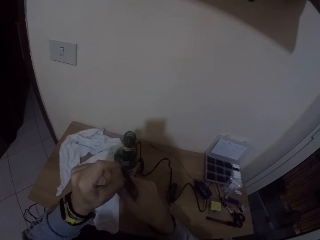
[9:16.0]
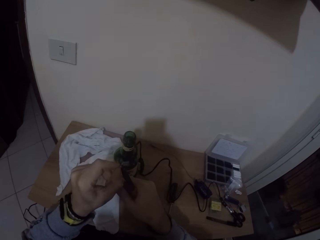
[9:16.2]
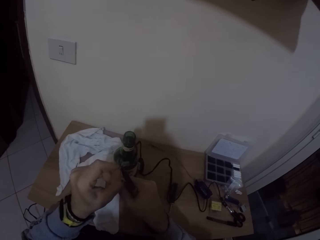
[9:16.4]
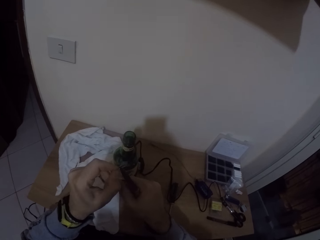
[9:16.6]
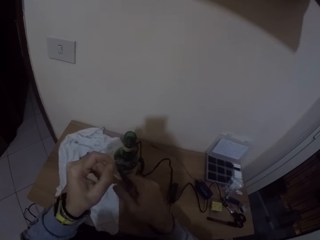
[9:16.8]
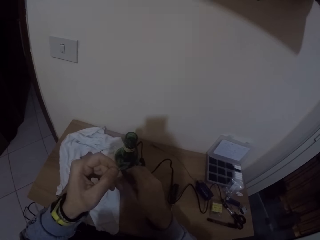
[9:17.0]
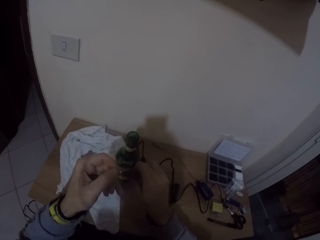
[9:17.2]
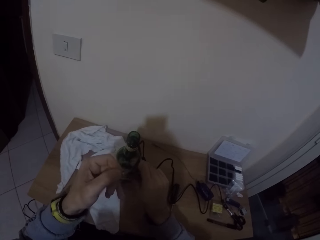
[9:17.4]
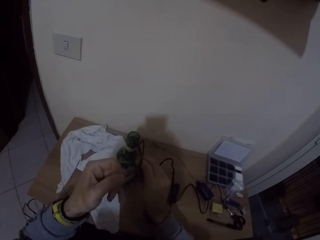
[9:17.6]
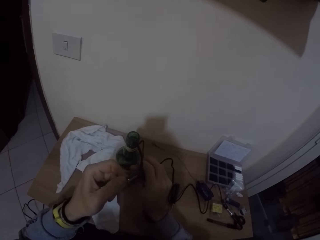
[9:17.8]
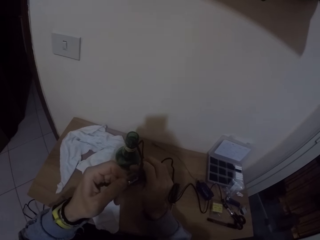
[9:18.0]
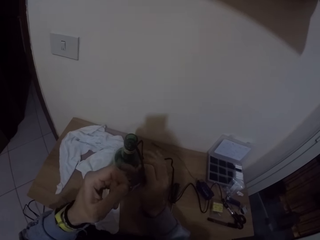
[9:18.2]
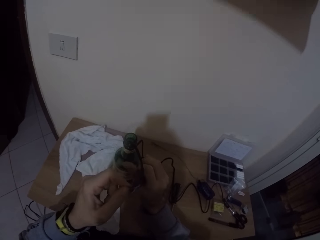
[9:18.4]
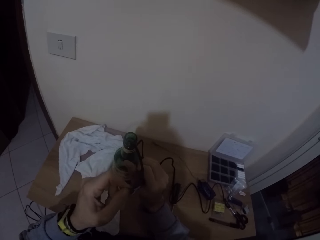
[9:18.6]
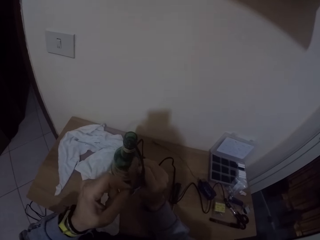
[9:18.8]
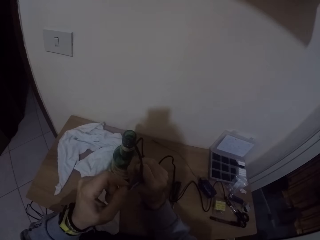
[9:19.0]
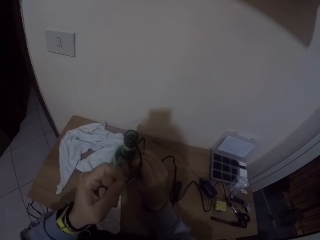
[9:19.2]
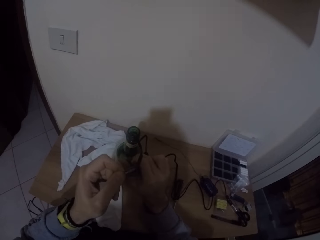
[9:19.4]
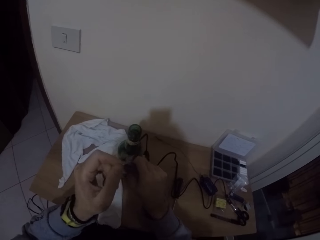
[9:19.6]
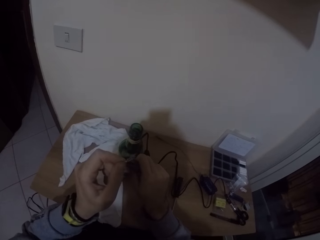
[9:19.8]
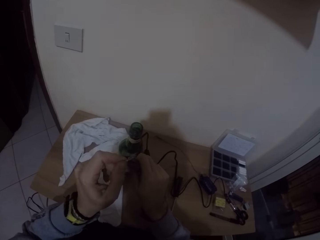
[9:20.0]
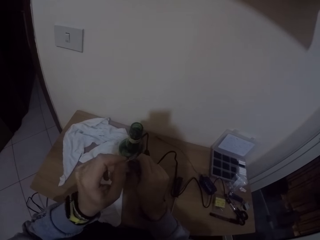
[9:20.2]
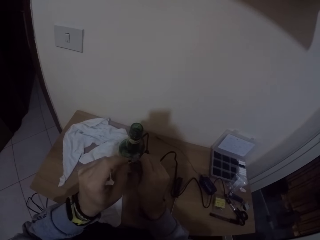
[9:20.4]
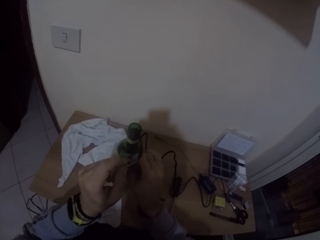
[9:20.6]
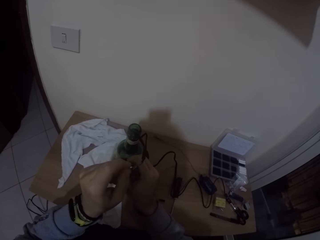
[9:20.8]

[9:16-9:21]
The camera wearer fixes the wires with the pliers.

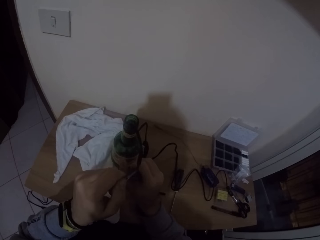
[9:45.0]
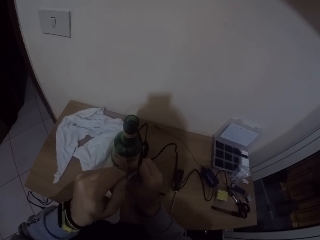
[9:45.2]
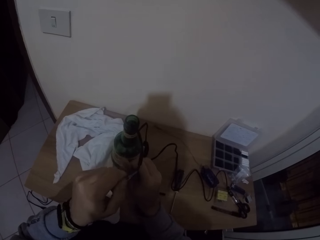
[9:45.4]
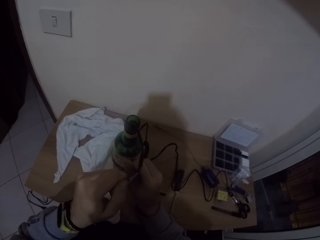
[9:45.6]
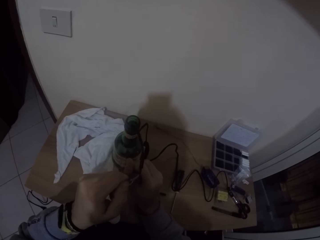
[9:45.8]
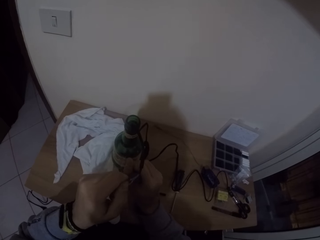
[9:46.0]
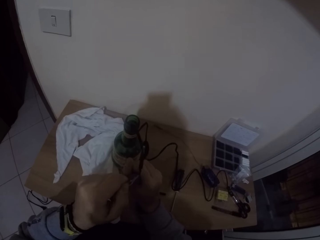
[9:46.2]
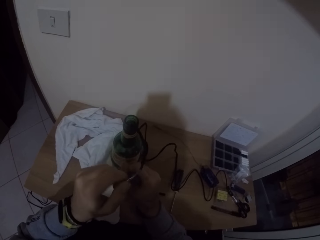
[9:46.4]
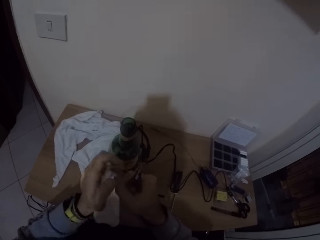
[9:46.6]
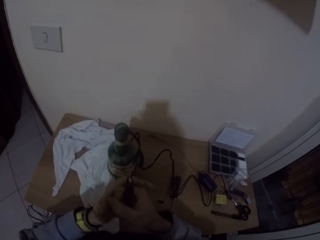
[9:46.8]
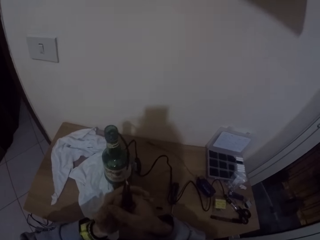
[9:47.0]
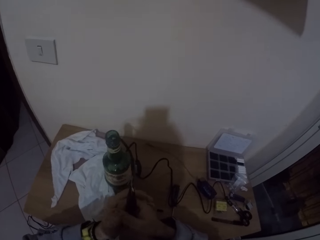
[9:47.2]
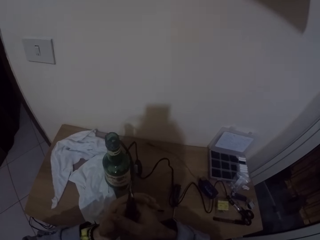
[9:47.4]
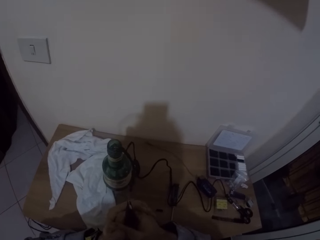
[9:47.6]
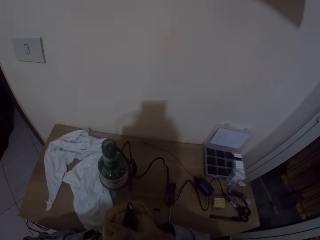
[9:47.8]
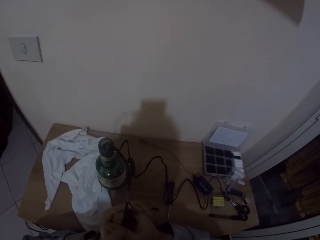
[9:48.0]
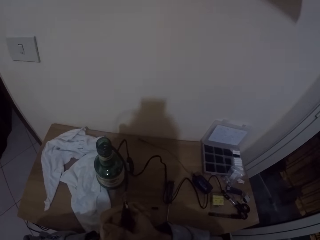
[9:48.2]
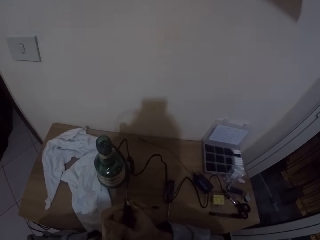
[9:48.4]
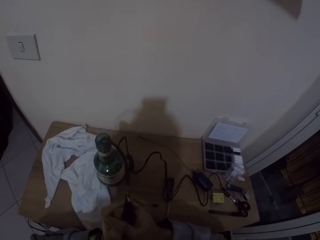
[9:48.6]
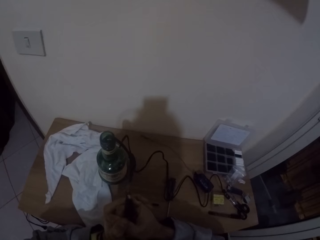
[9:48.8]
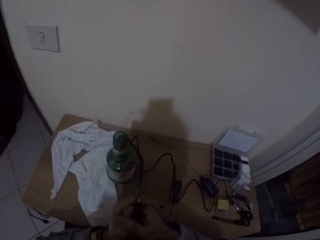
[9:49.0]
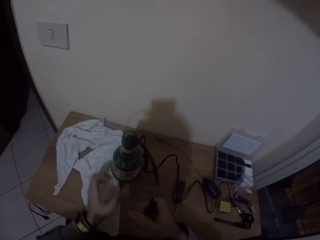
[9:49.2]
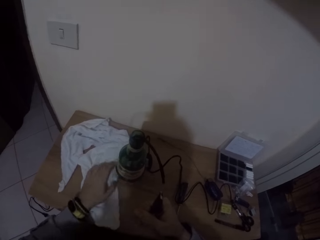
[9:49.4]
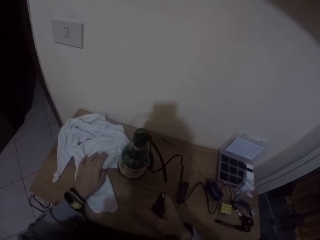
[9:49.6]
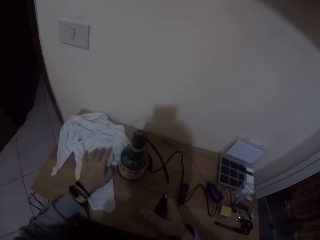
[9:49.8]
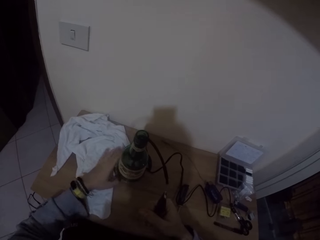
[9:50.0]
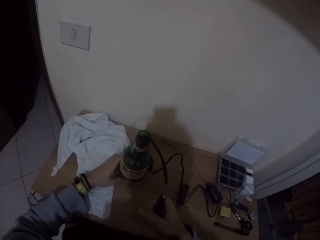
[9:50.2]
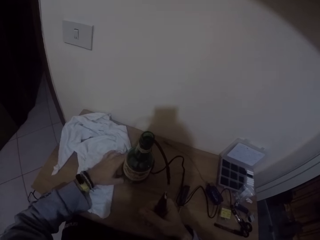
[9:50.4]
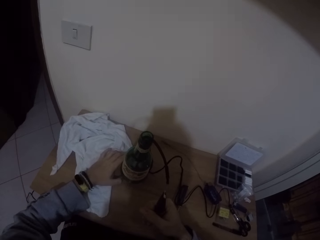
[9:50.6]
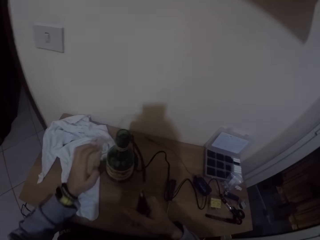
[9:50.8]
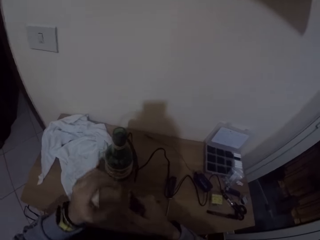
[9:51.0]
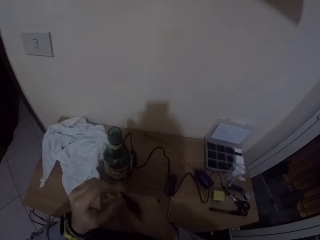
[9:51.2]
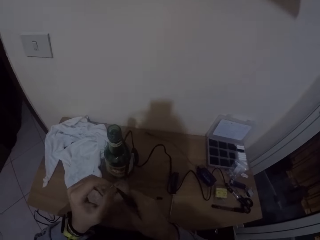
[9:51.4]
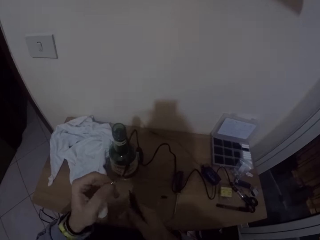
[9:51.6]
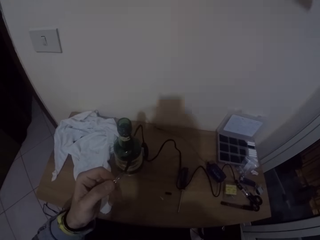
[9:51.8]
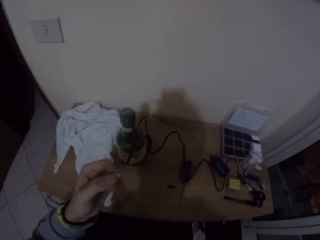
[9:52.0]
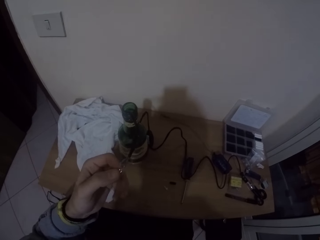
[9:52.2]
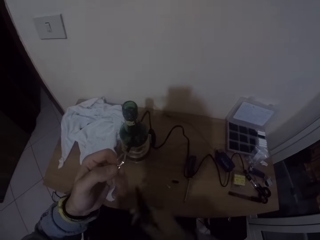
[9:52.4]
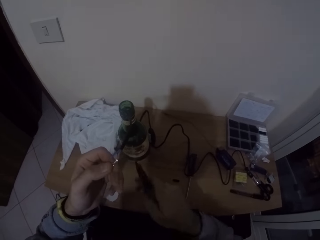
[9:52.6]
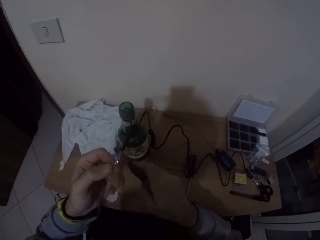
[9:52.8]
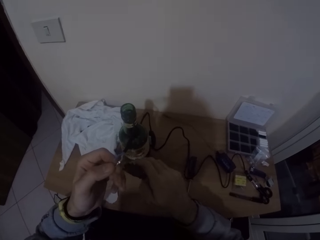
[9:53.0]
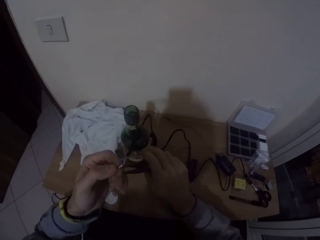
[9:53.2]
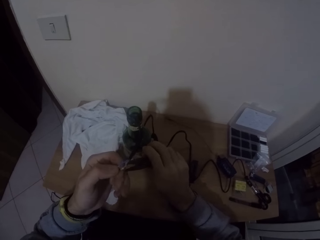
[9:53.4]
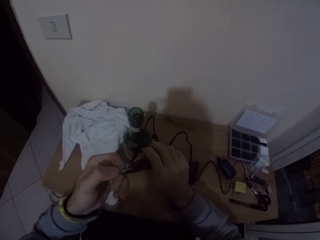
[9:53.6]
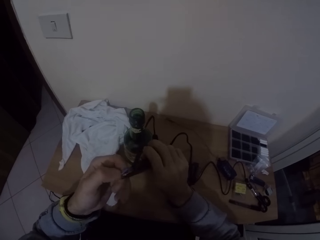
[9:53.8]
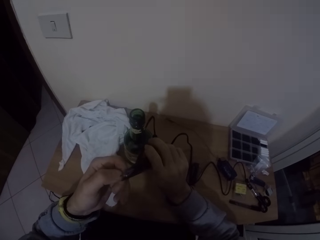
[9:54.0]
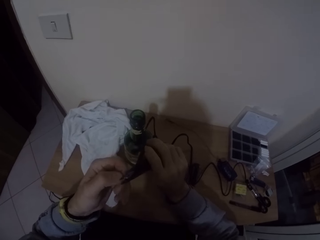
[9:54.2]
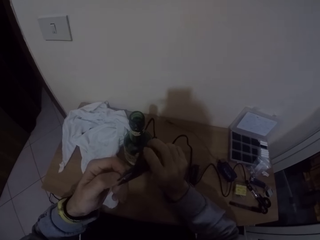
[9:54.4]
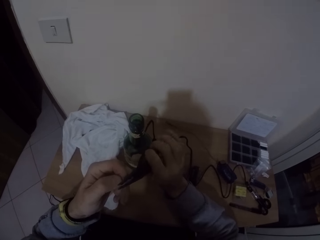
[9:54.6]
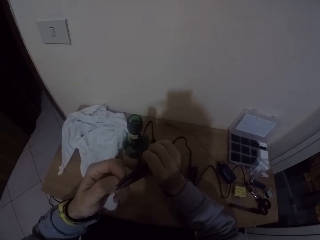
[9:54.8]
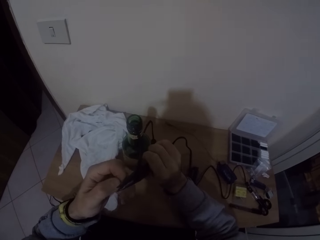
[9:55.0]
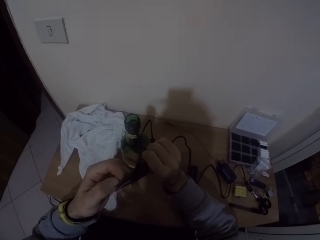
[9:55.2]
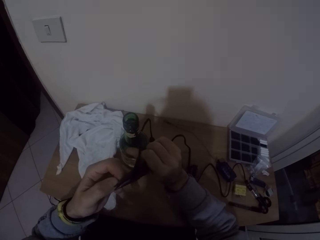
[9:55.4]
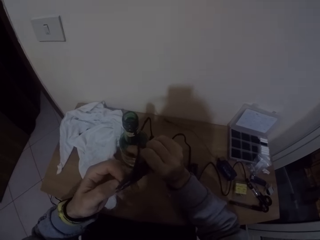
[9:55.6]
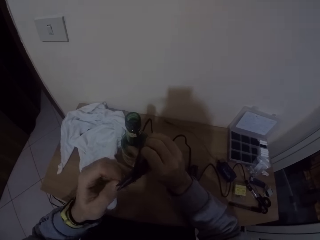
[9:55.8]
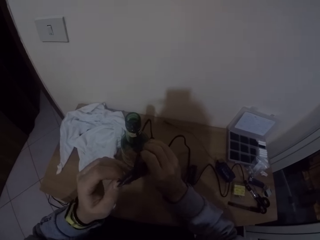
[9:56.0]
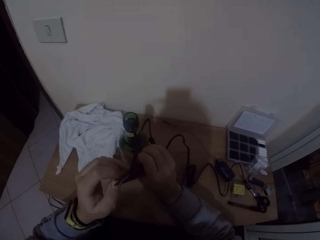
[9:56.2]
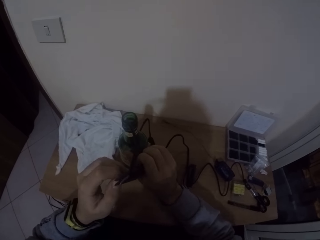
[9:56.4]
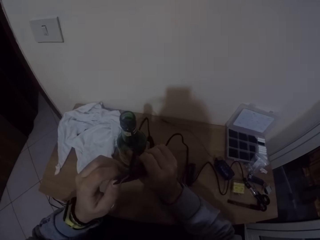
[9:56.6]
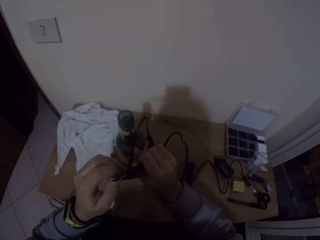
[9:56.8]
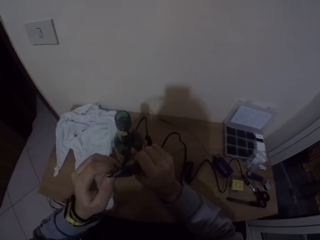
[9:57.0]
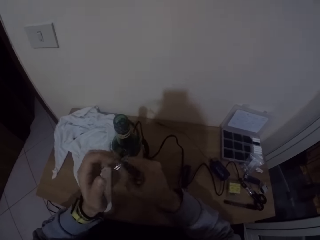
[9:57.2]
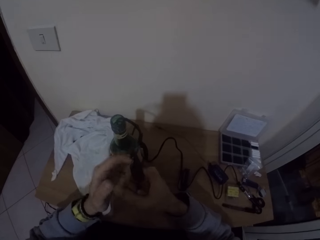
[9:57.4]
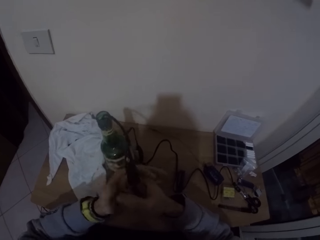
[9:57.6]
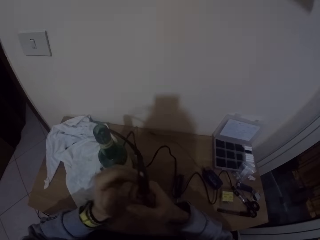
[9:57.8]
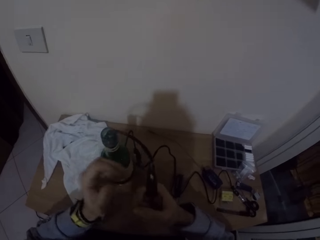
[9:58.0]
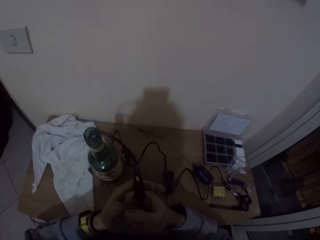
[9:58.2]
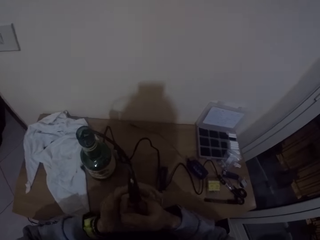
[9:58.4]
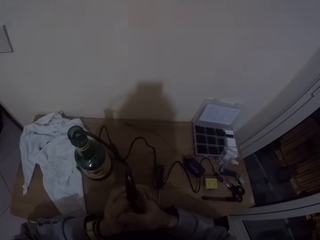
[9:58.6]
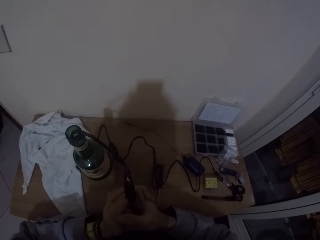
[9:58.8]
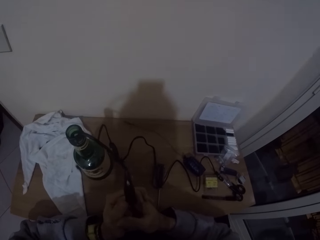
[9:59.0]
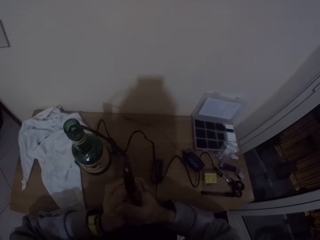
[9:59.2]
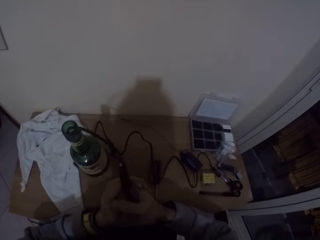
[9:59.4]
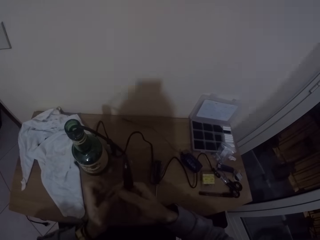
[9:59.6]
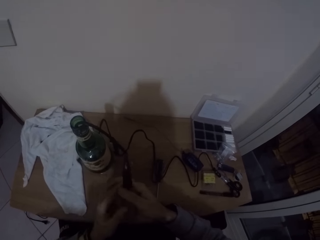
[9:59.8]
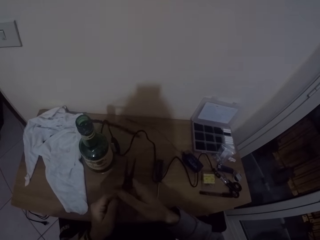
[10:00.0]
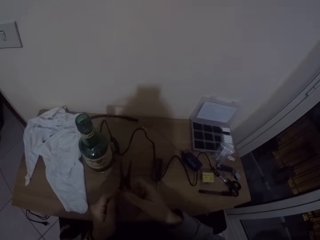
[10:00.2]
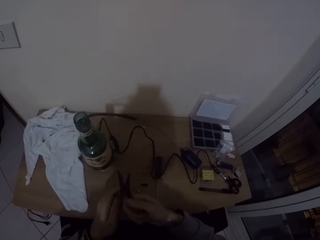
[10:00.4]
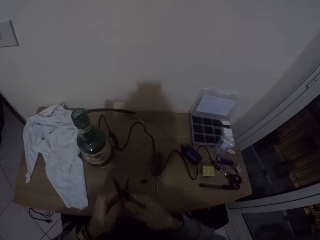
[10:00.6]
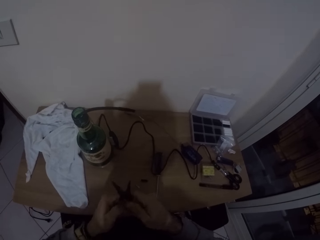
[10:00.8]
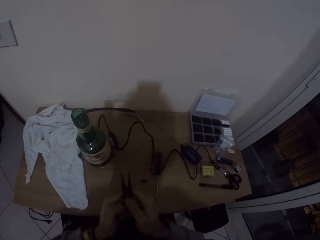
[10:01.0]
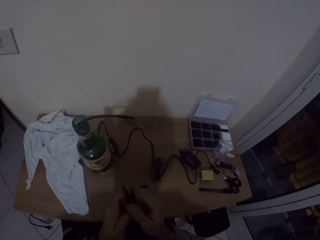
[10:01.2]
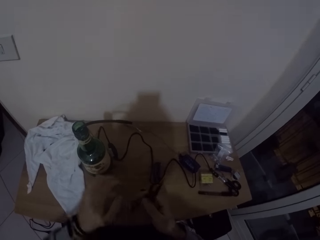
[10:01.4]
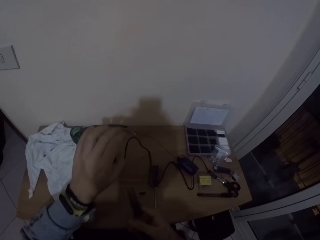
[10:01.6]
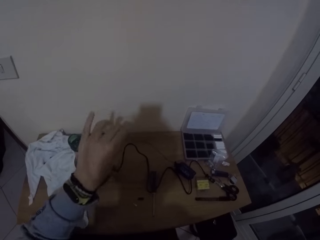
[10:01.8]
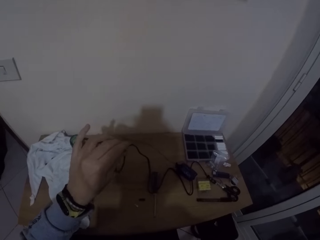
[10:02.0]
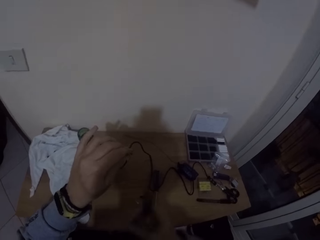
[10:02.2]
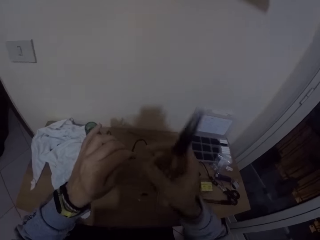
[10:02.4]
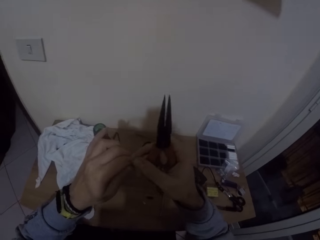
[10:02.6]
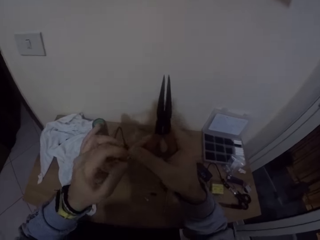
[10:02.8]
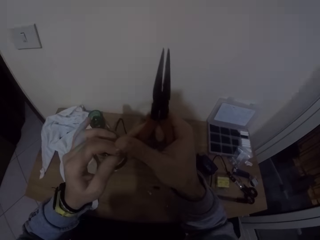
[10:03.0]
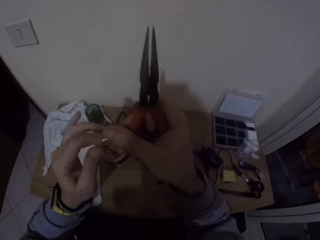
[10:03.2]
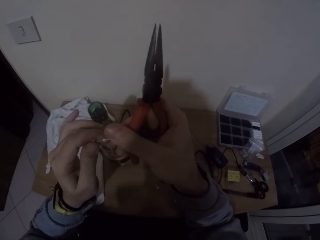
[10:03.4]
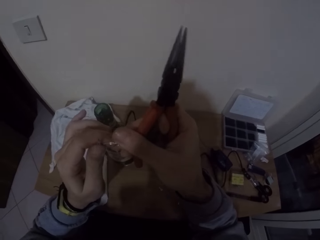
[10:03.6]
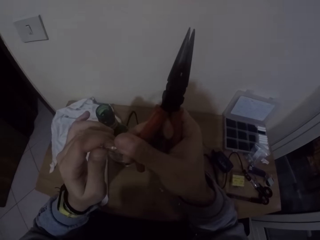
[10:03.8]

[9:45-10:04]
The camera wearer removes his left hand from the clip. He holds the pliers with both hands, removes his left hand from the pliers, shifts a cloth on the table with his left hand, and adjusts the bottle on the table with his left hand. He passes the clip to his left hand with the pliers in his right hand. He holds the wires with his left hand. He fixes the wires with the pliers. He tightens the clip to the wire with the pliers in his right hand. He removes his left hand from the clip. He holds the pliers with both hands and removes his left hand from the pliers. He holds the pliers with both hands. He releases the clip from the pliers with both hands. He adjusts the pliers with both hands. He removes his left hand from the pliers. He holds the wire with his left hand. He holds the clip with both hands.
